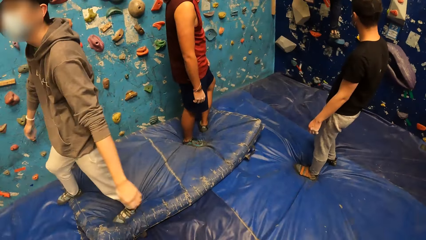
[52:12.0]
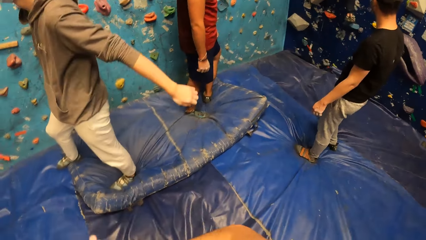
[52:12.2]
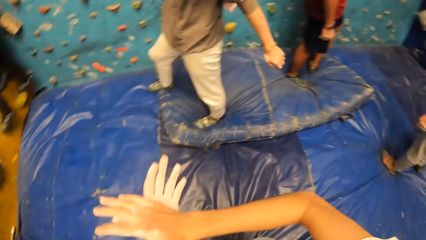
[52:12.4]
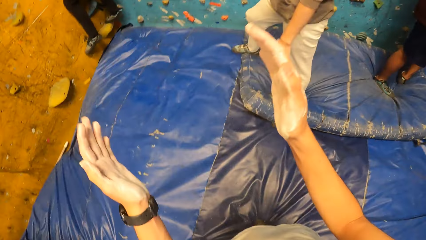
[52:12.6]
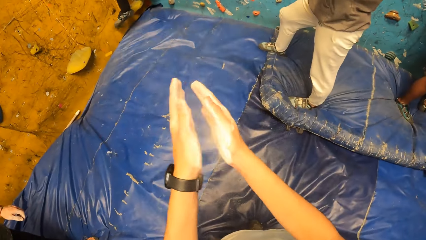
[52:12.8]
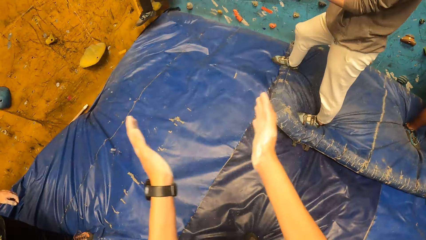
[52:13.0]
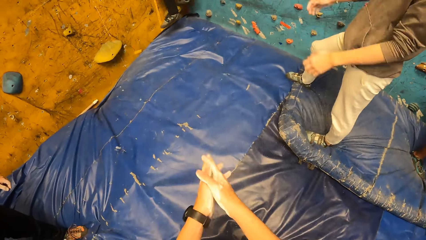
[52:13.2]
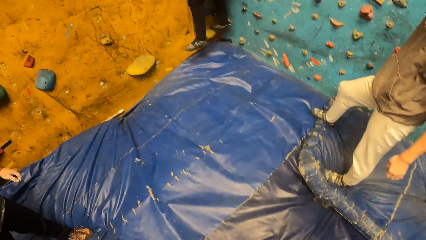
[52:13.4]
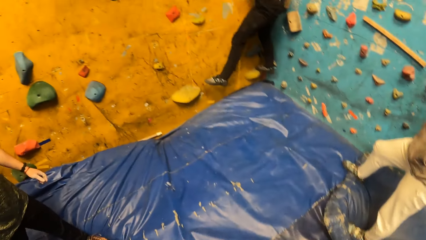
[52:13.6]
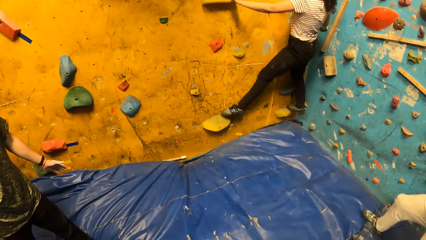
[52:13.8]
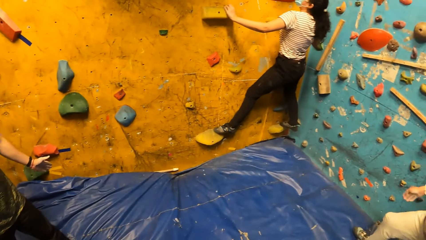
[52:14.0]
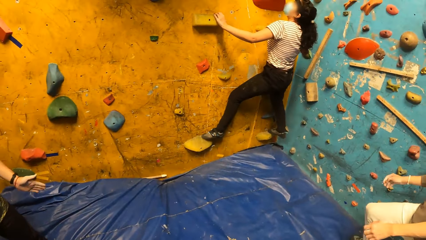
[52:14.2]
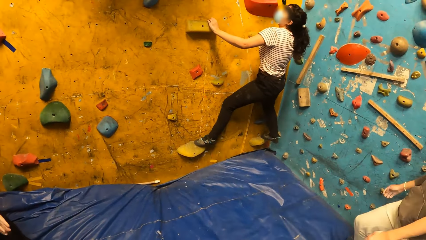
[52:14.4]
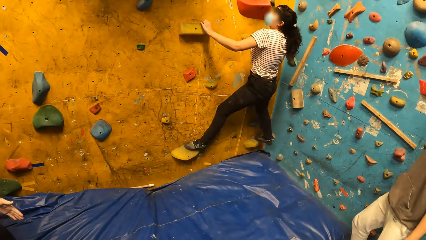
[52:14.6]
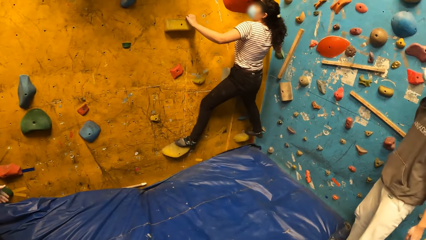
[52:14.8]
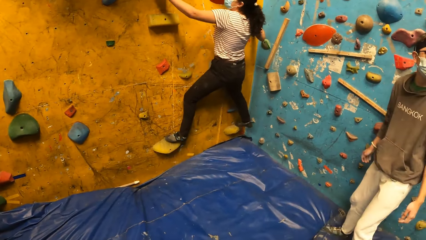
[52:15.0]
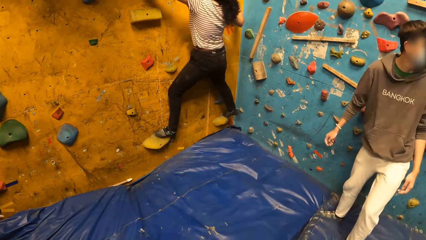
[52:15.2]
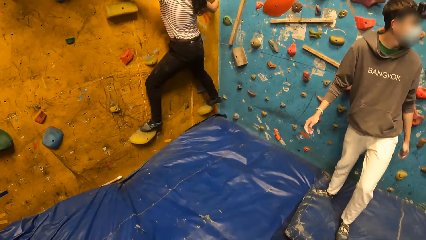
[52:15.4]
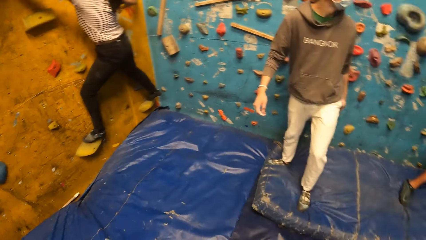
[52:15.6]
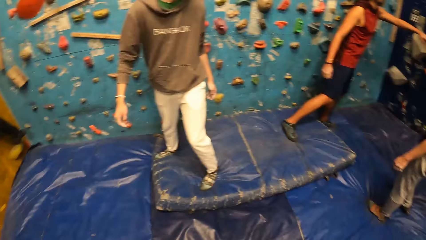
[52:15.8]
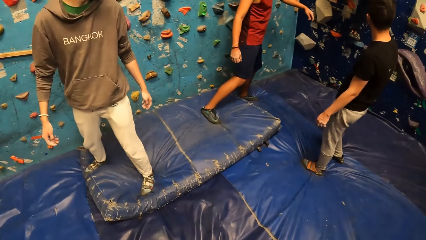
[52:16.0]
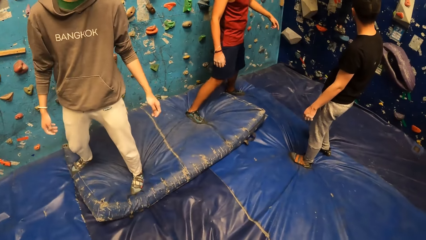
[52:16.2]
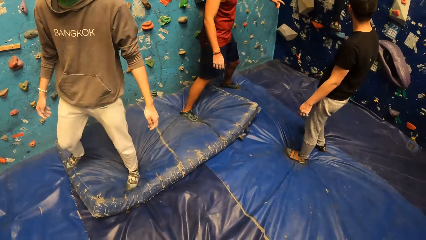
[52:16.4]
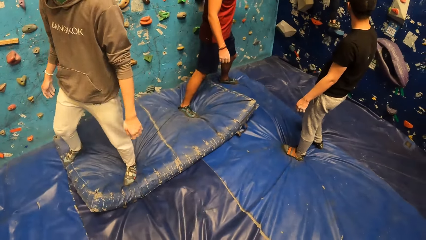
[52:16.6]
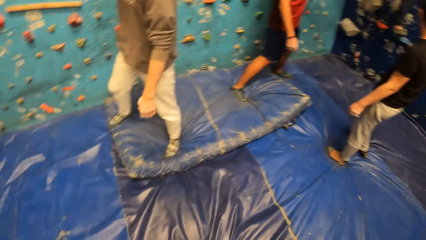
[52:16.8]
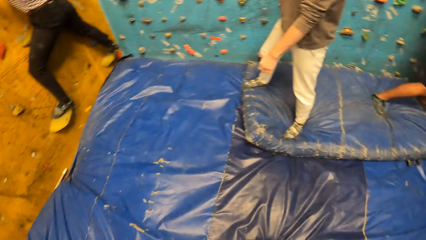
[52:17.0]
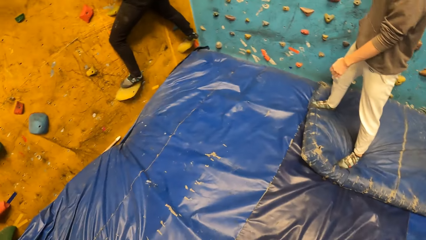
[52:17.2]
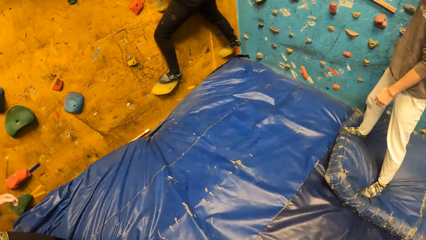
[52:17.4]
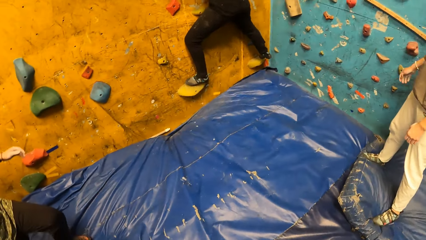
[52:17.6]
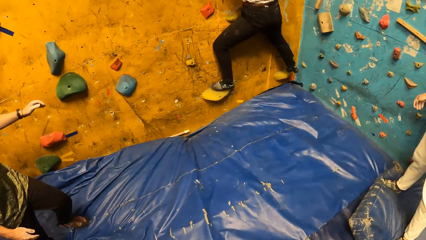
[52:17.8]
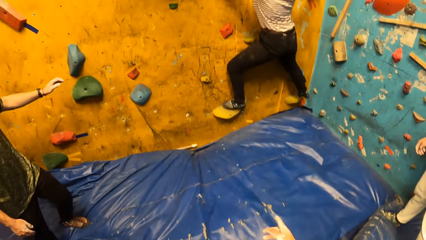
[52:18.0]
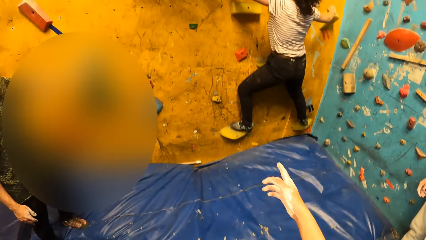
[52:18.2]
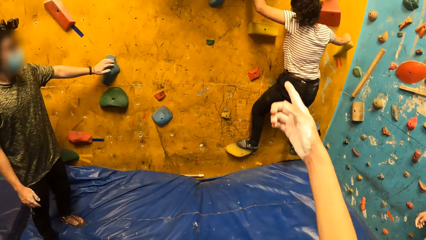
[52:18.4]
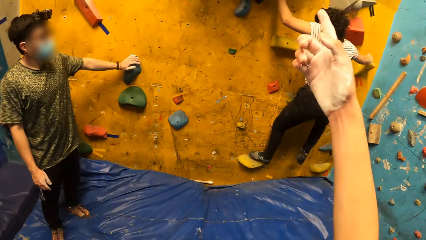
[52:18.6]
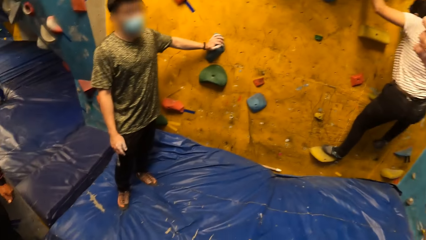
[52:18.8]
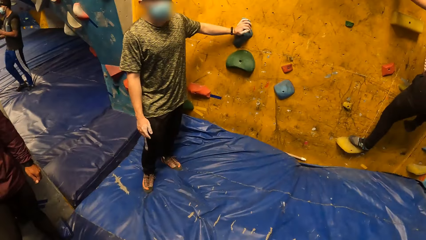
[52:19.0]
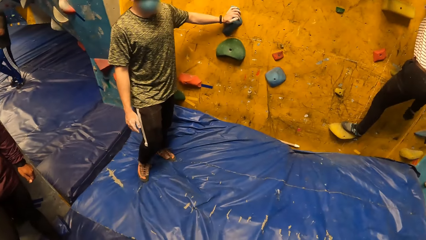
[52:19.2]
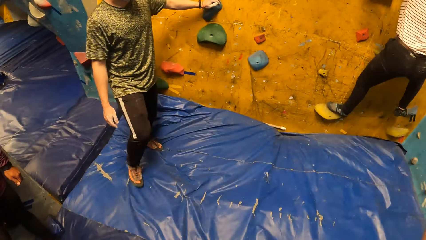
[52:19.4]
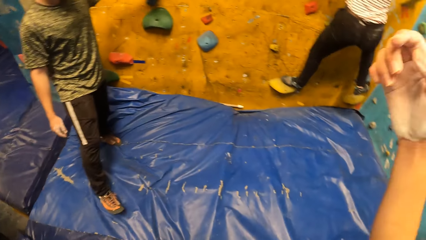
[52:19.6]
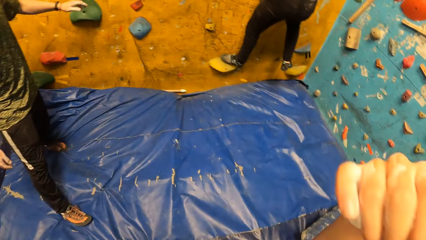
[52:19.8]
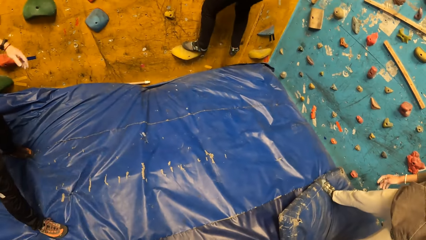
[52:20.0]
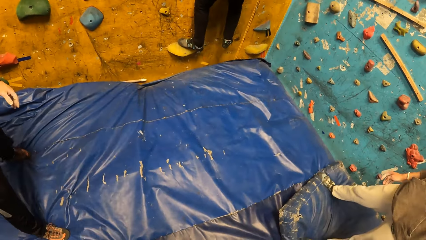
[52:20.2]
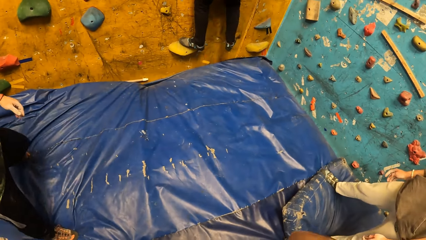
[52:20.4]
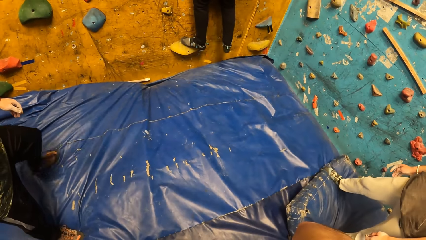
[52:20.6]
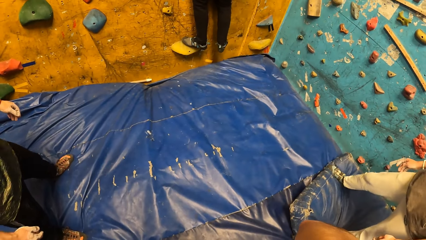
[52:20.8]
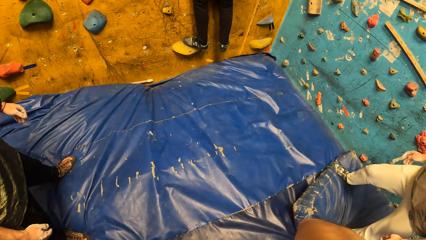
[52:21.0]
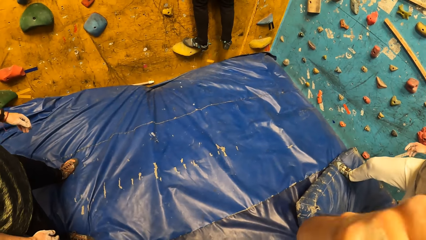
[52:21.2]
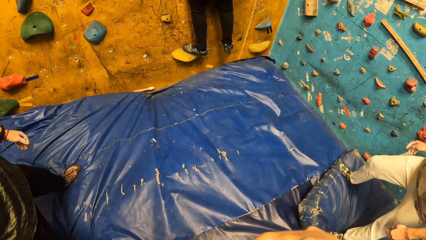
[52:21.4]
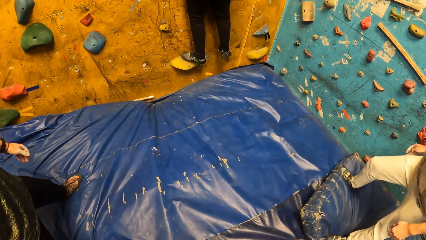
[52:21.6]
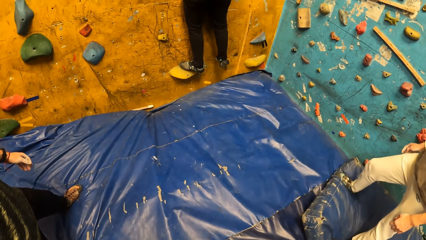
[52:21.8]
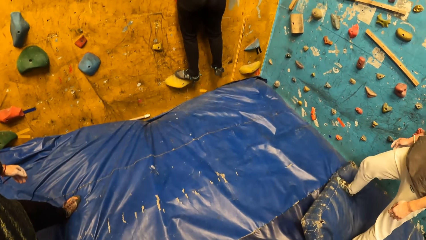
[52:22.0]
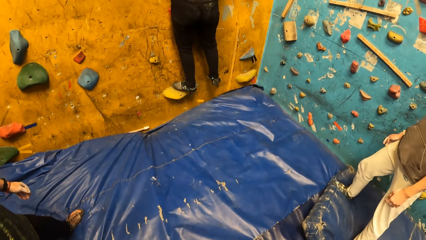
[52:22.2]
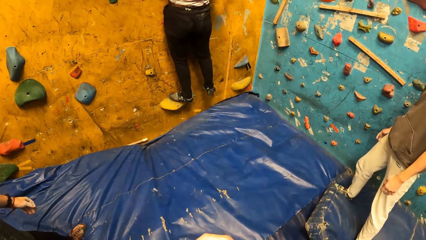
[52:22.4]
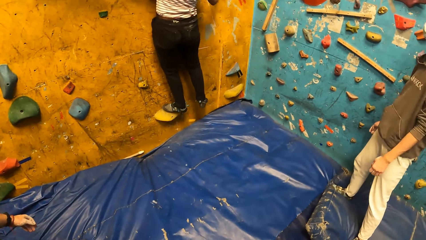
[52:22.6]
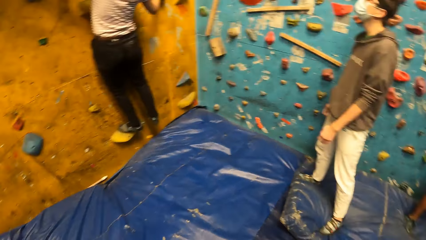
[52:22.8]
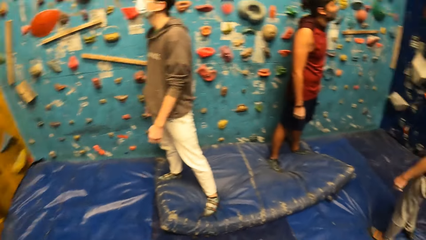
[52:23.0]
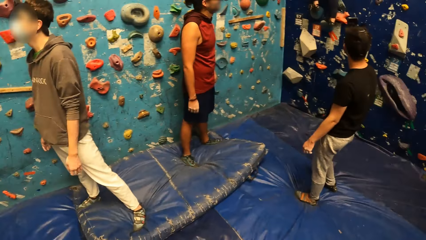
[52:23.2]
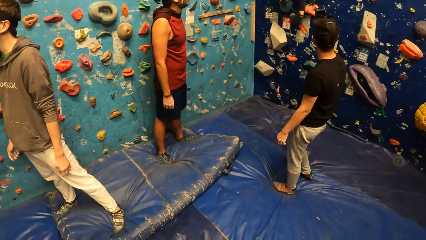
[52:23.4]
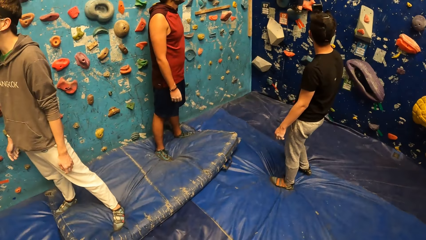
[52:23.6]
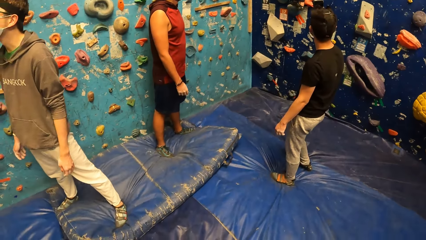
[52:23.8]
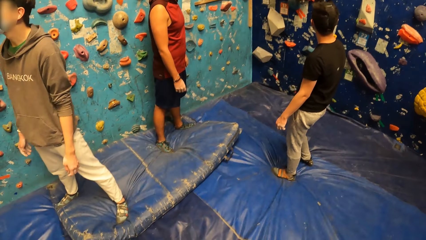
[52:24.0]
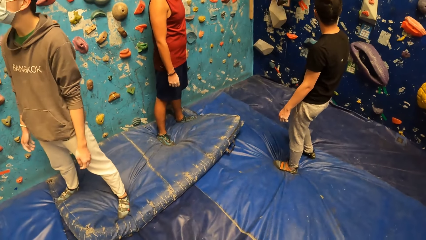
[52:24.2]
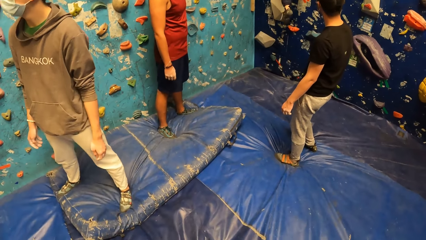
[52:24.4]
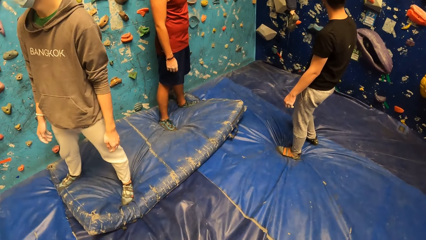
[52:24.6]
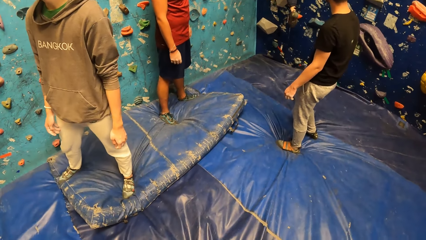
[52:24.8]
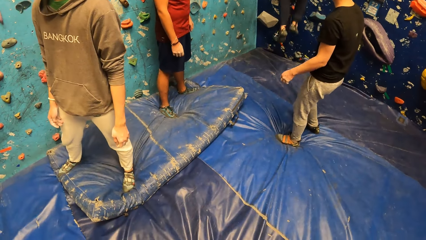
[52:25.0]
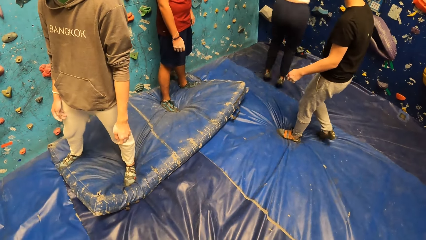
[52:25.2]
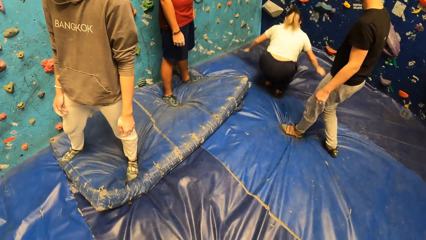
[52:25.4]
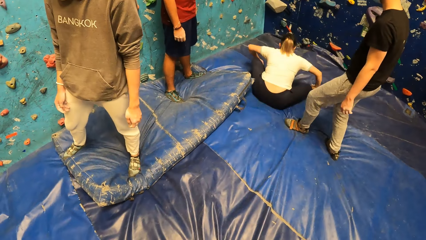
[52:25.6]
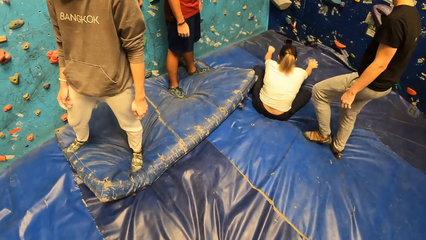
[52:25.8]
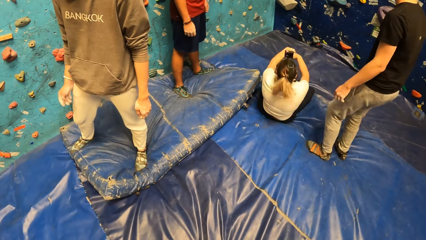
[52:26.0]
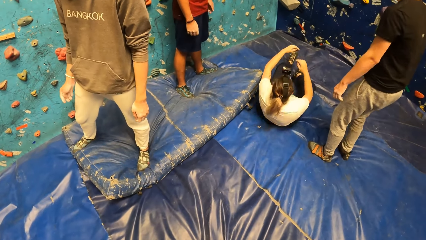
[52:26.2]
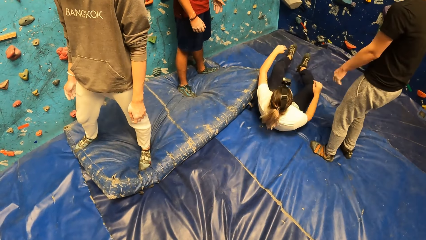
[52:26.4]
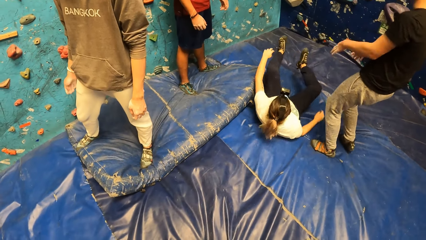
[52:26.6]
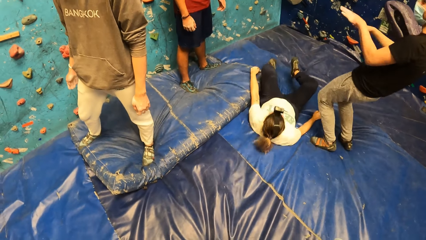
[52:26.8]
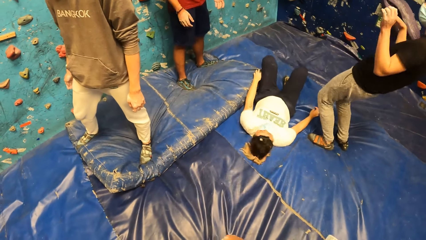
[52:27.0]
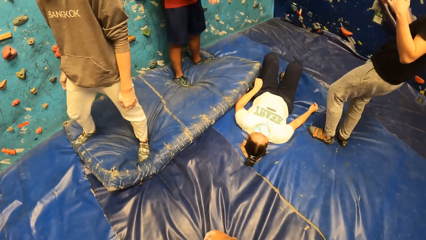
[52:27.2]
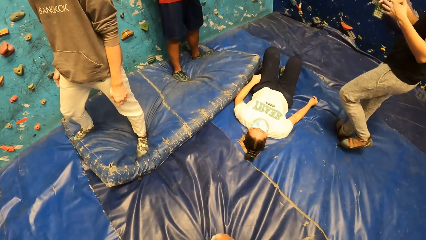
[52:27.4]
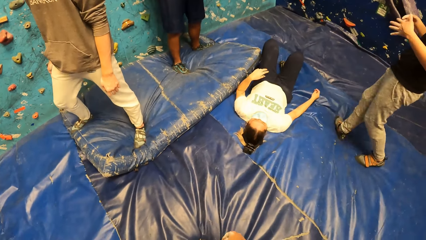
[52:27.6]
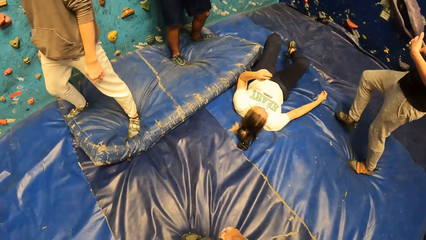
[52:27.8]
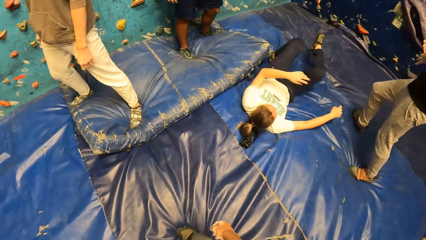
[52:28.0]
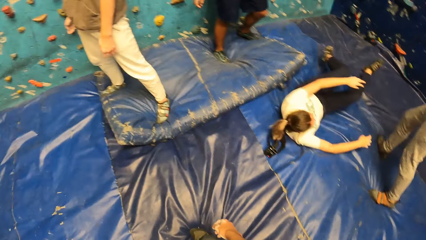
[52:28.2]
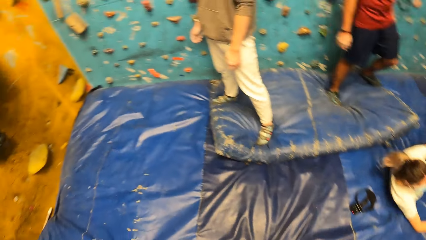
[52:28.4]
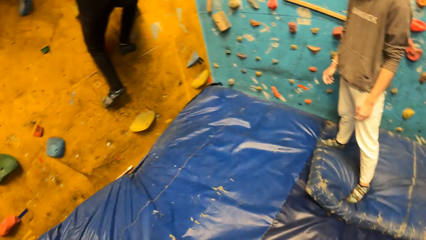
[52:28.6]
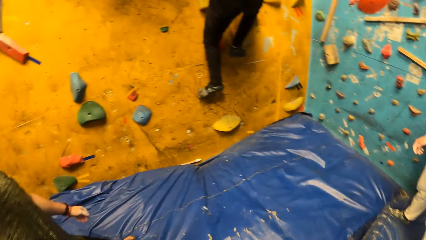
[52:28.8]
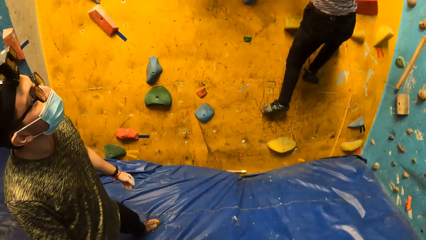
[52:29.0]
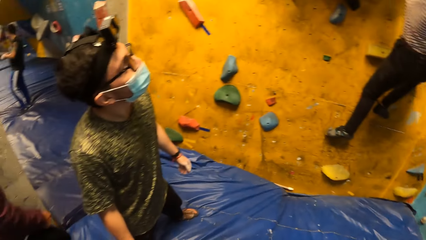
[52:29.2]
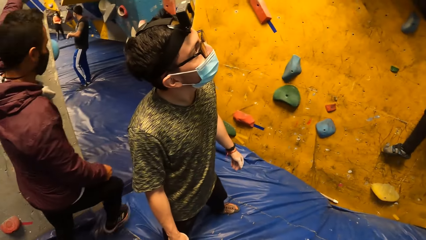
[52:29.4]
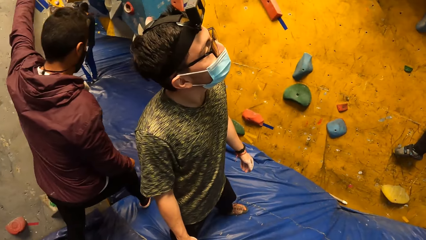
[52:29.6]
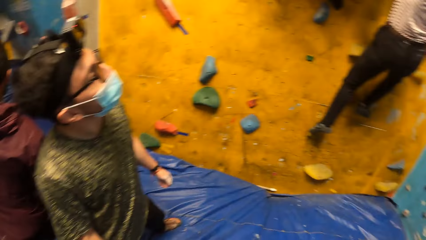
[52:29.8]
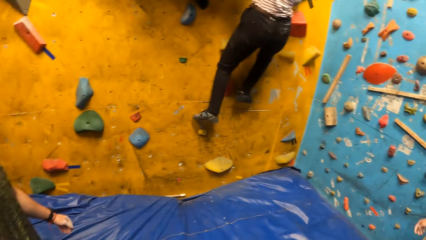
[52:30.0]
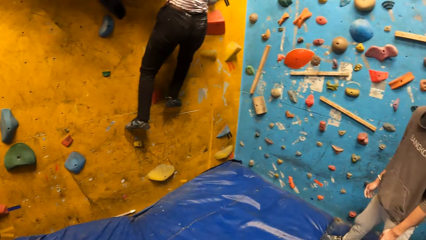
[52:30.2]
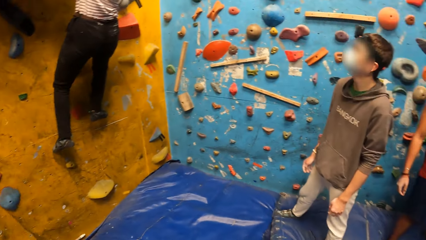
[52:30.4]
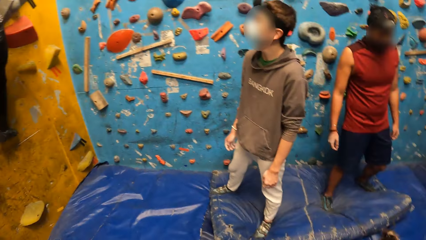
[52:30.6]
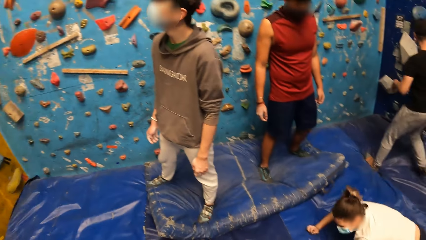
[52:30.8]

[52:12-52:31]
The camera wearer looks at the man. He claps his hands. A lady climbs the wall. The camera wearer looks around. He points with a finger. A man places his left hand on a climbing hold on the wall. The camera wearer touches his face with his right hand. He moves the hand. He turns around and looks around. A woman jumps down from the wall. The woman lies on the gym mat on the floor. The camera wearer turns around.
